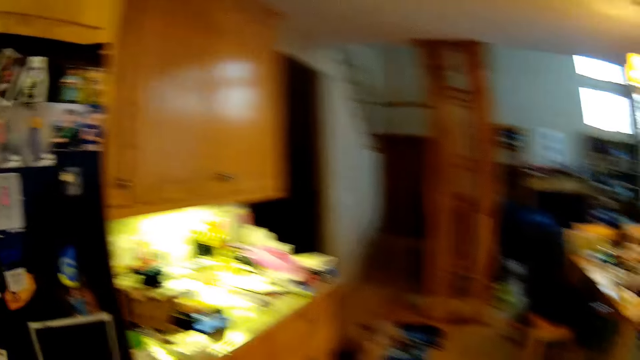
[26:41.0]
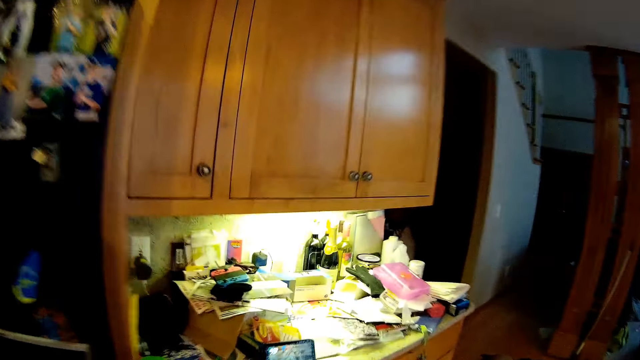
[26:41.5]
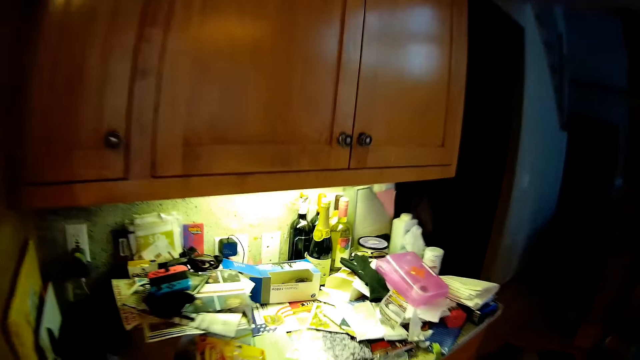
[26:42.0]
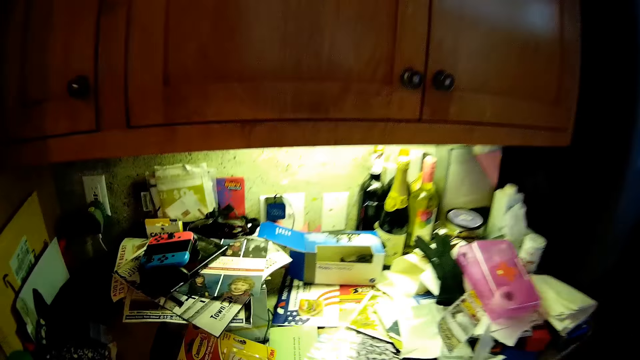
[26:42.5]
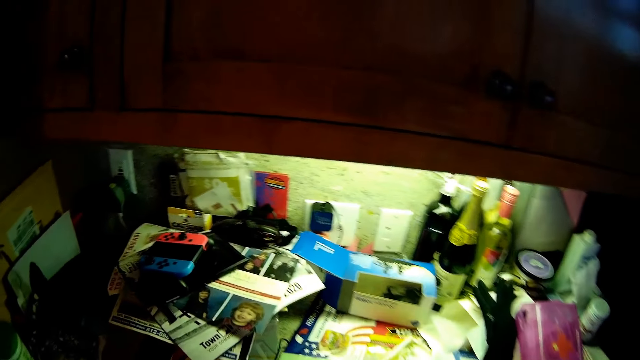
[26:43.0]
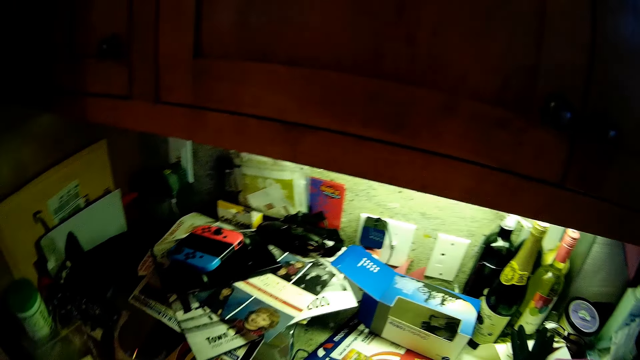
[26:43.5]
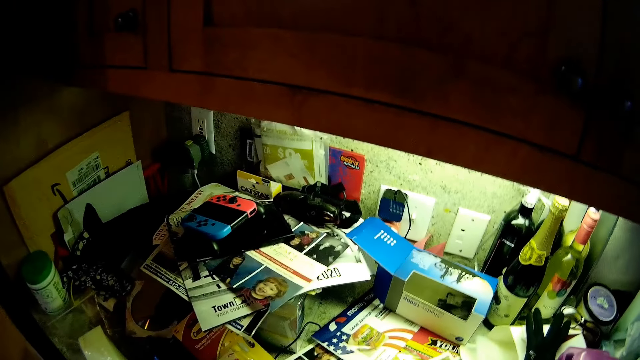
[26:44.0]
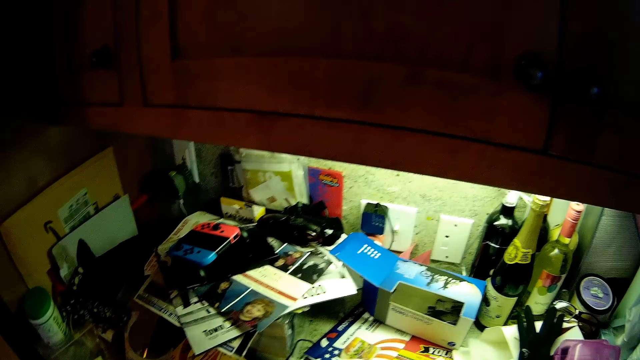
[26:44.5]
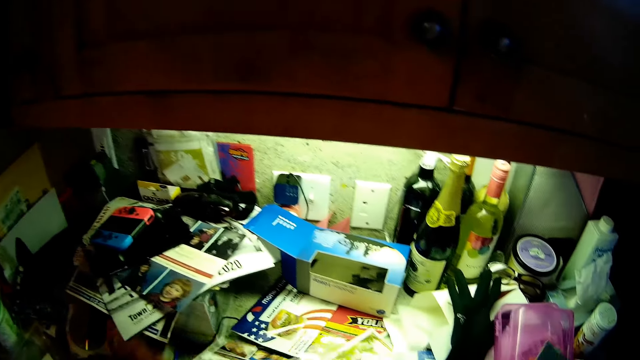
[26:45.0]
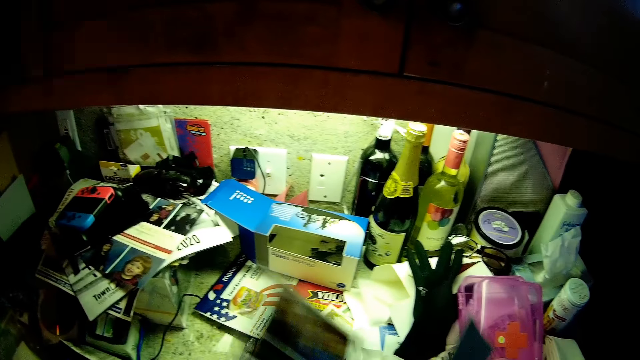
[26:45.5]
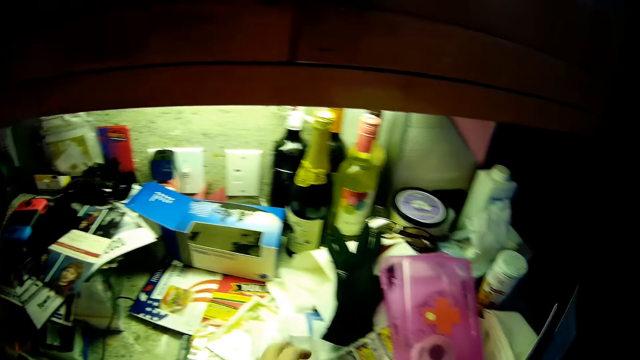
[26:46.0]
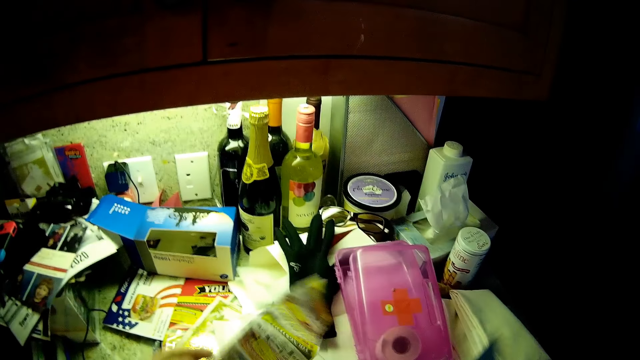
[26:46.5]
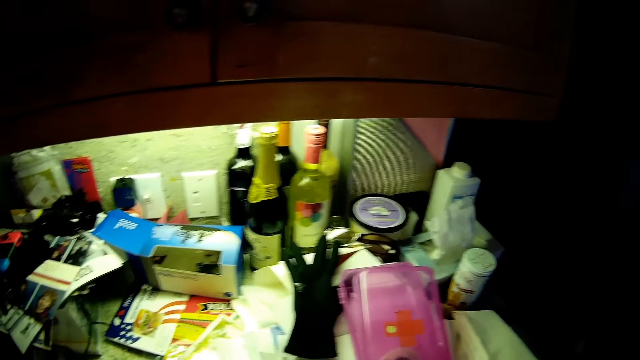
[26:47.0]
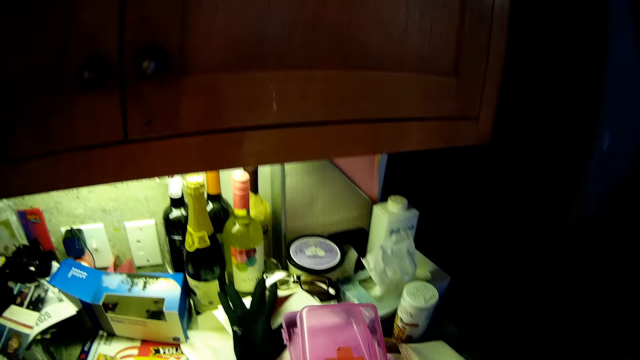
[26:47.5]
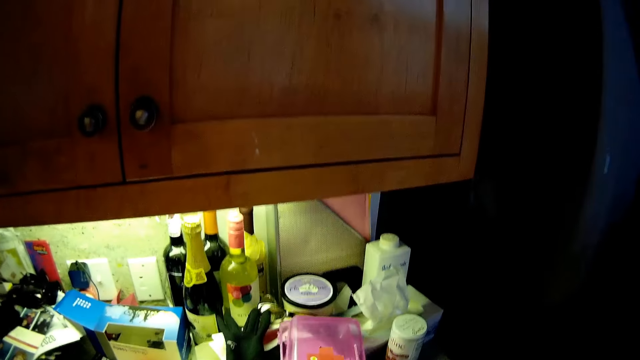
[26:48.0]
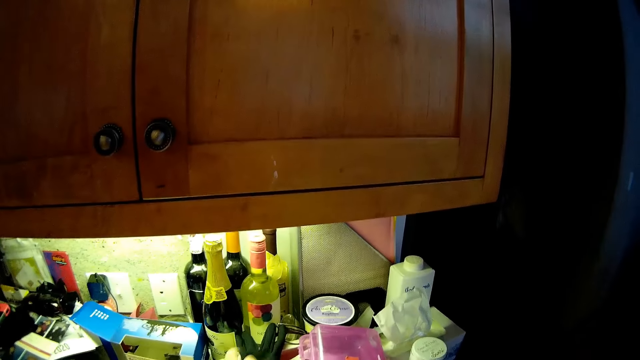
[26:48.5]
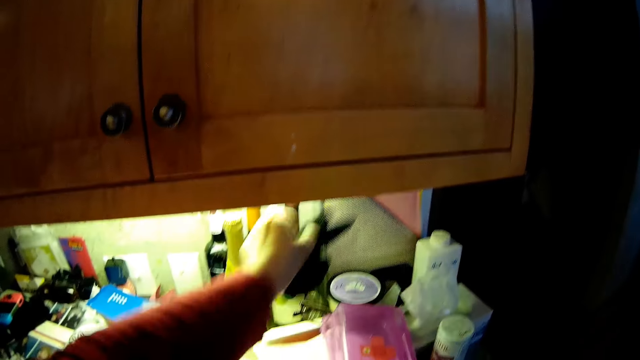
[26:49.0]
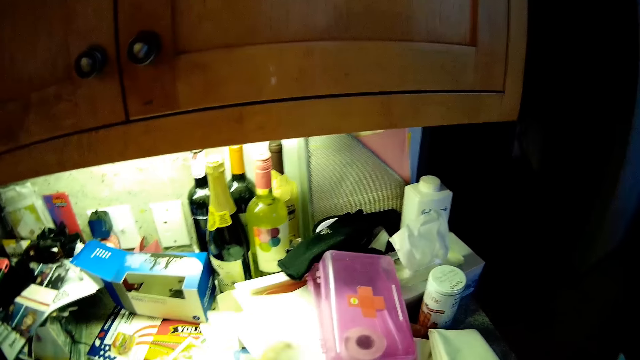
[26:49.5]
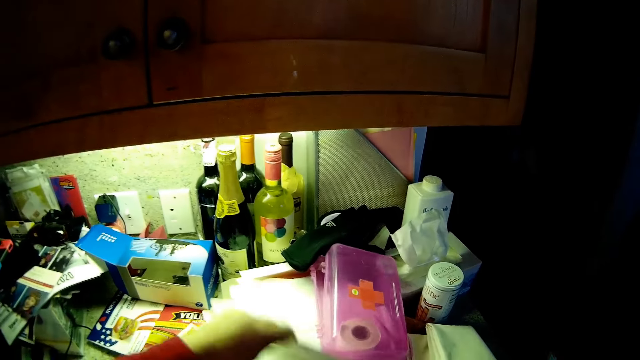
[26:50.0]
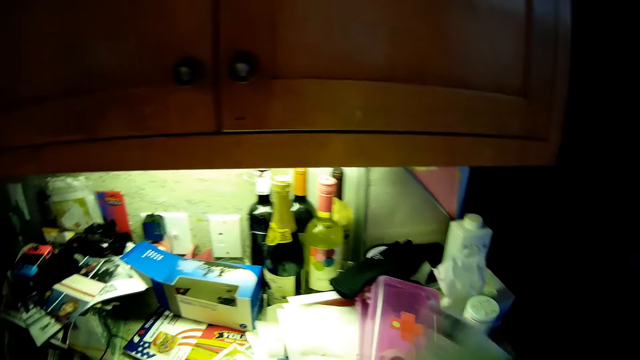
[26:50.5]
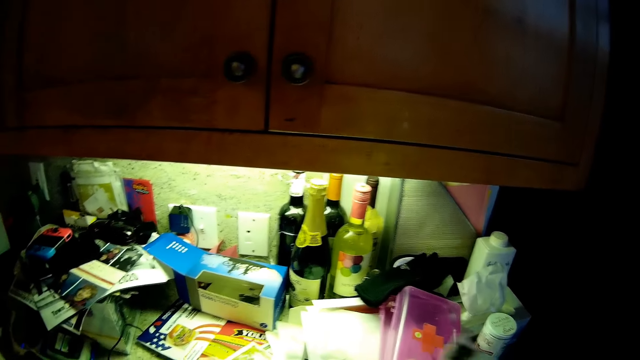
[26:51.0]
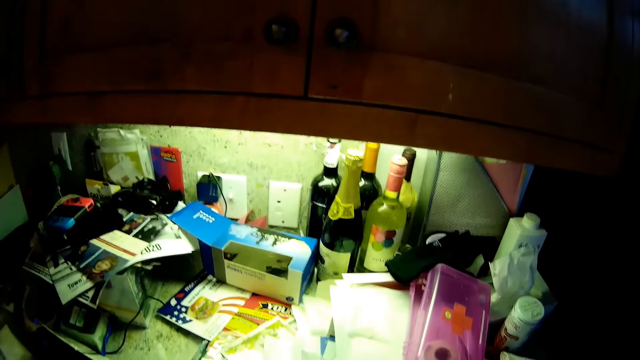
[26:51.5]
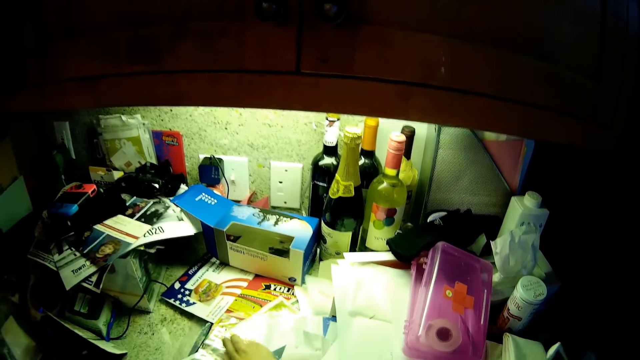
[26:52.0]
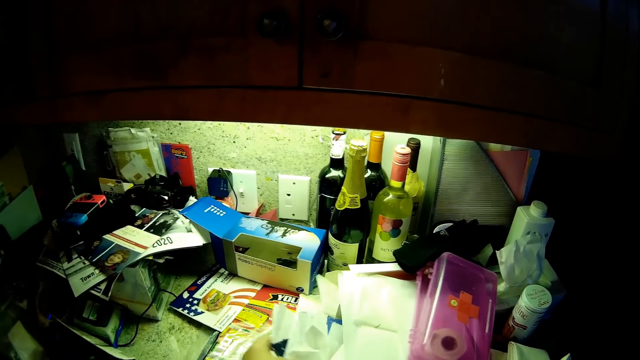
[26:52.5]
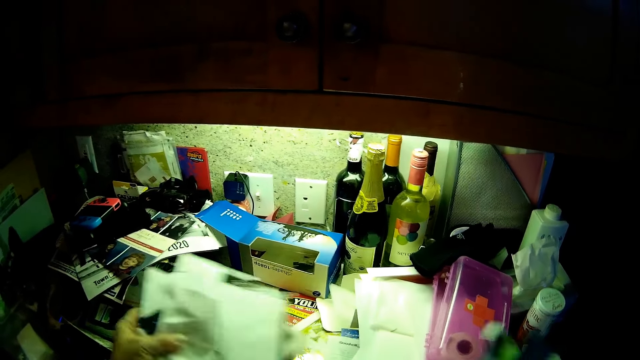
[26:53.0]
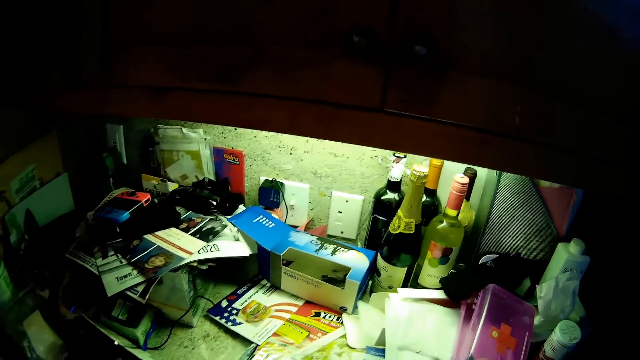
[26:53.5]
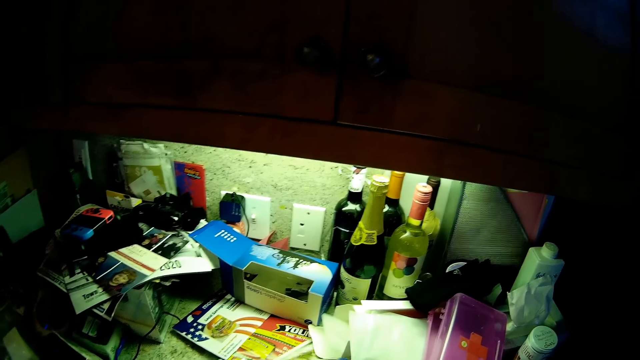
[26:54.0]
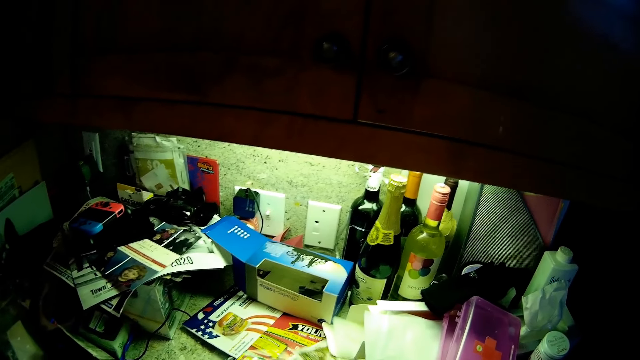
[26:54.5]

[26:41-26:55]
The camera wearer grabs mail from the table.

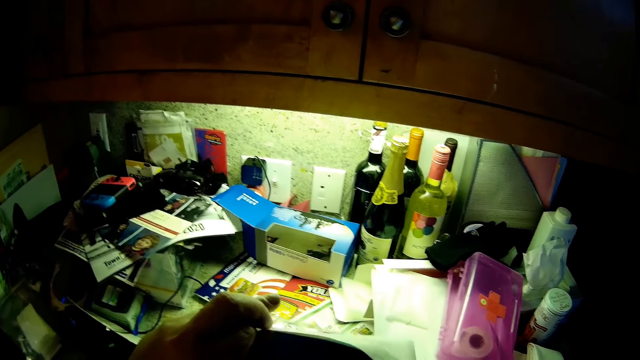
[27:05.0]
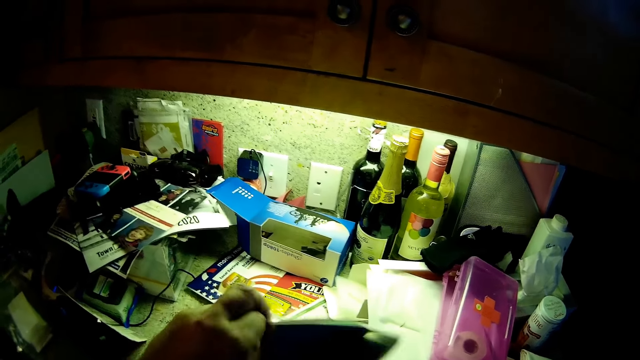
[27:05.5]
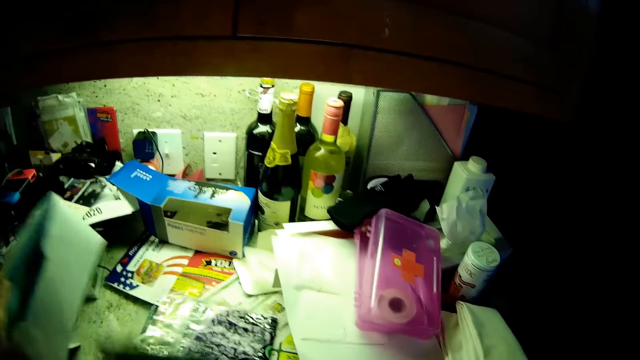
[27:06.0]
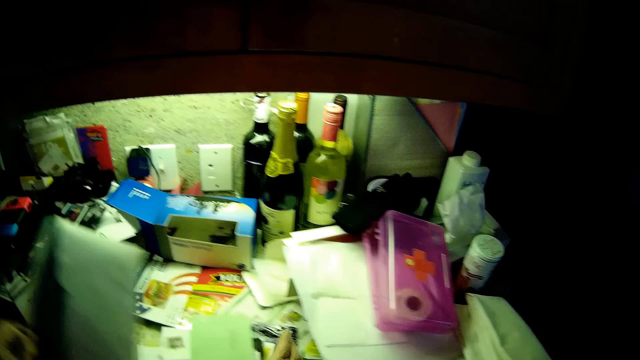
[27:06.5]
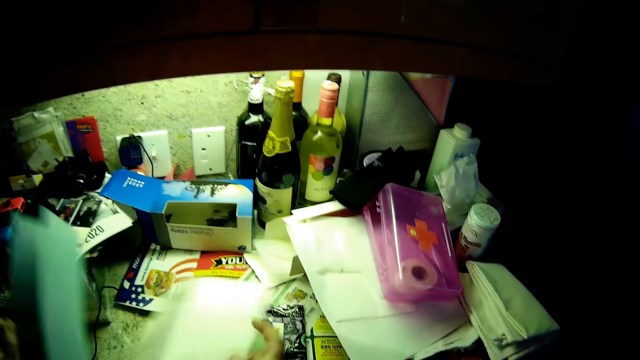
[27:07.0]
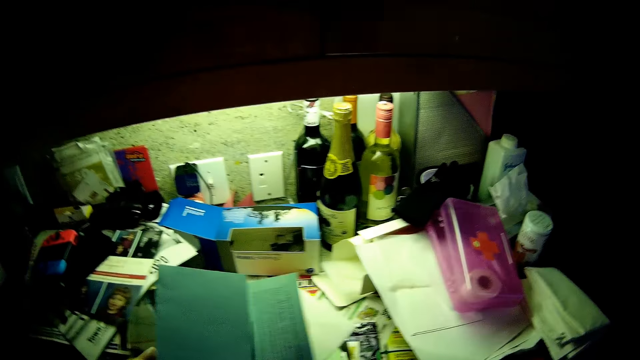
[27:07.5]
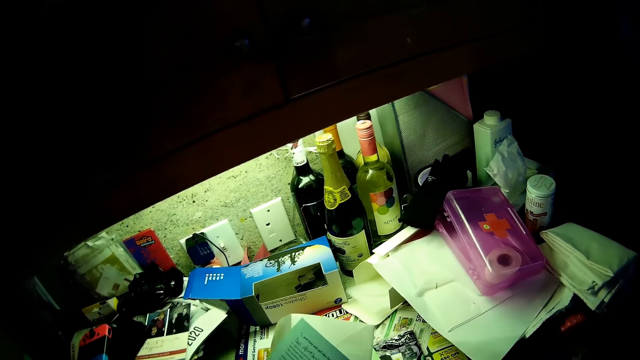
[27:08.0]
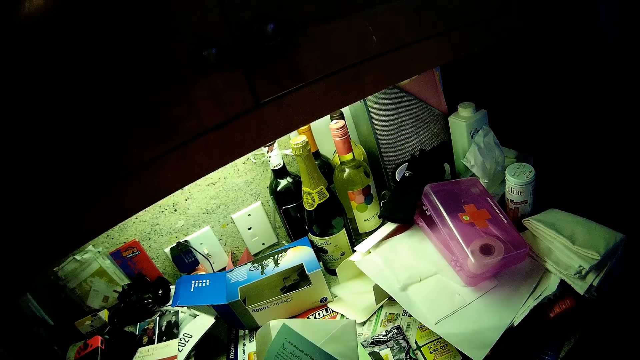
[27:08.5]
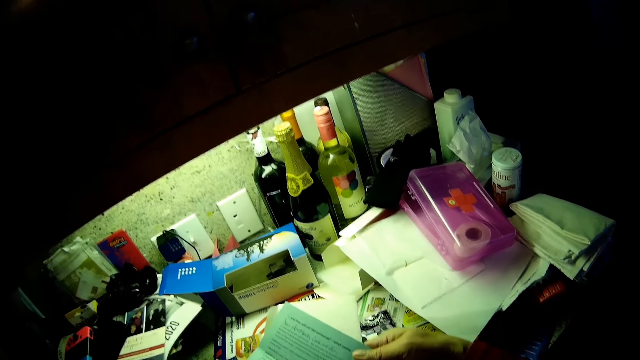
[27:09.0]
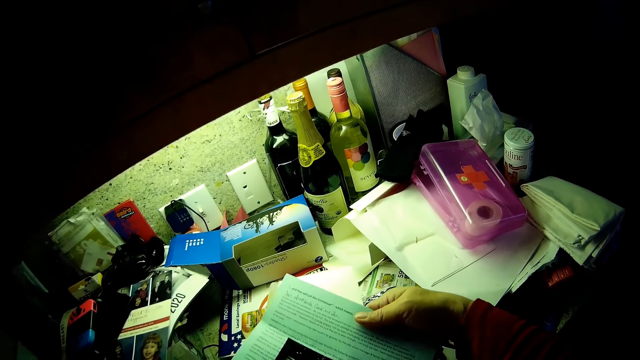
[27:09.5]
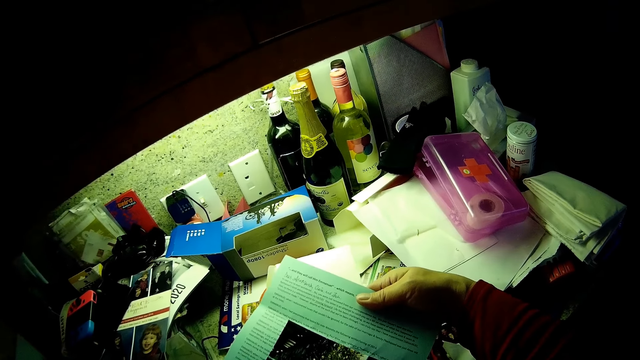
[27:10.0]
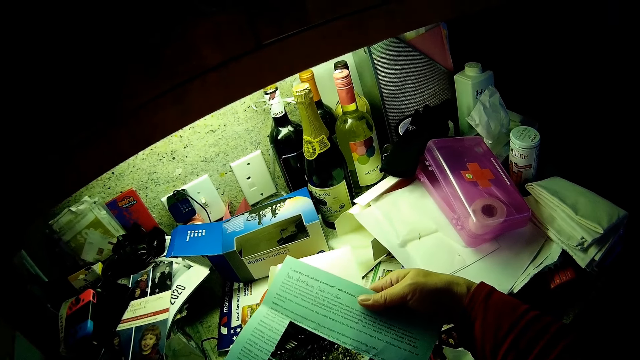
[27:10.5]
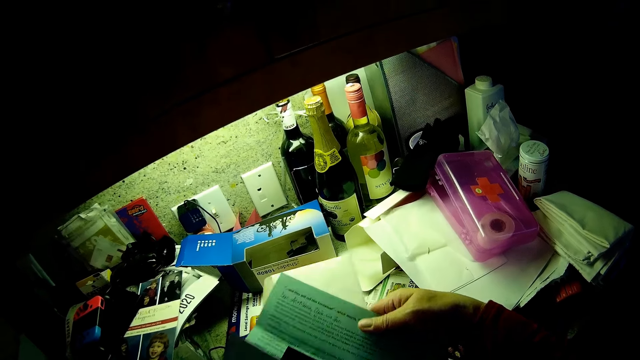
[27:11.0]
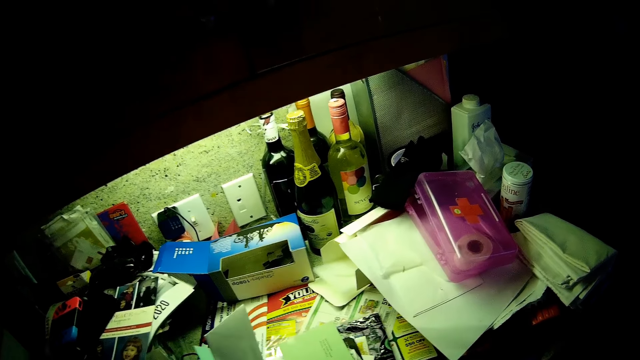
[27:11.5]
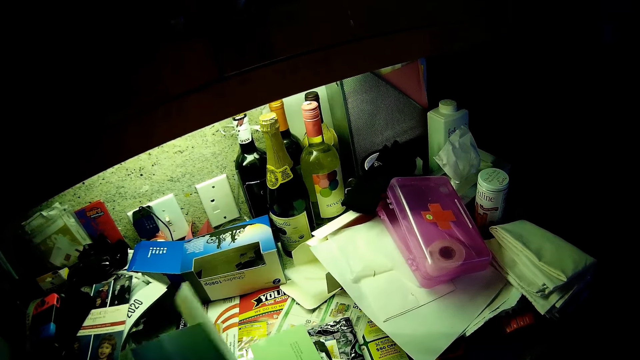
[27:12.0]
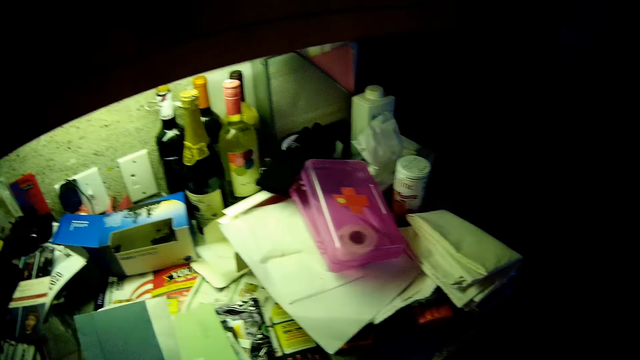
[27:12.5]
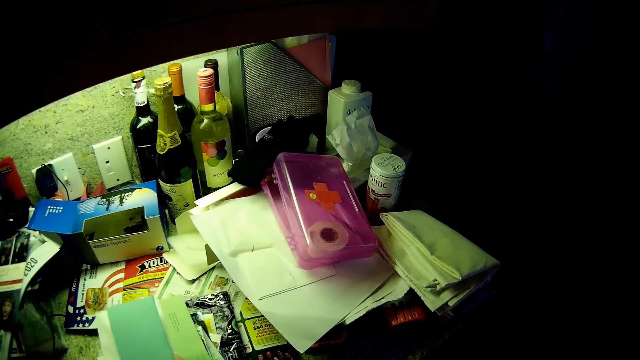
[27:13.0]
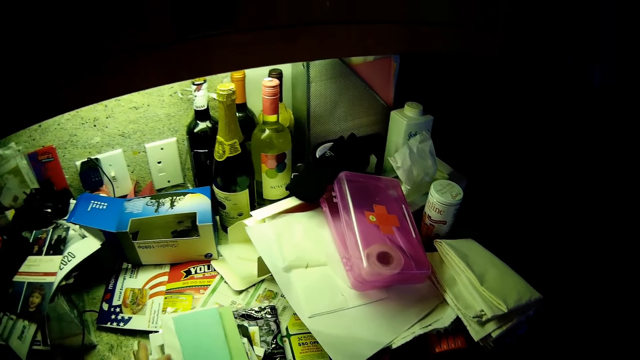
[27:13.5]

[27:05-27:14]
The camera wearer looks at letters.
